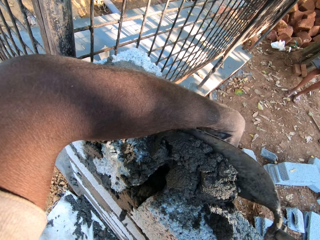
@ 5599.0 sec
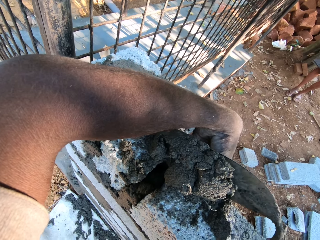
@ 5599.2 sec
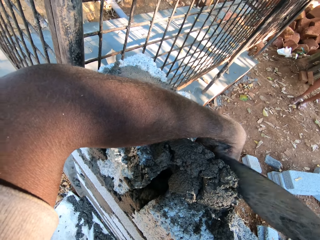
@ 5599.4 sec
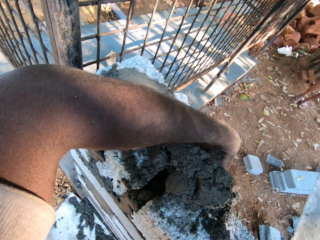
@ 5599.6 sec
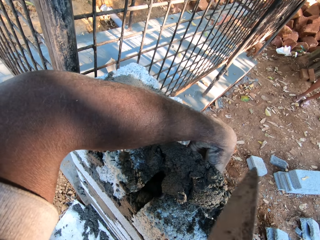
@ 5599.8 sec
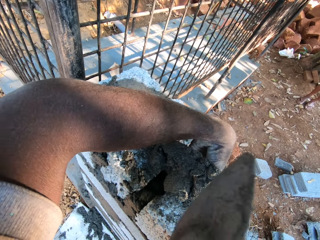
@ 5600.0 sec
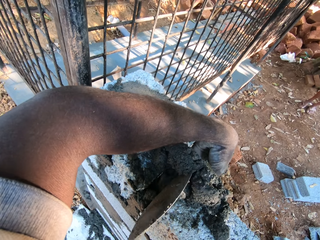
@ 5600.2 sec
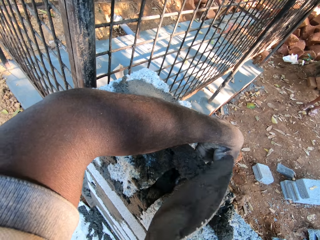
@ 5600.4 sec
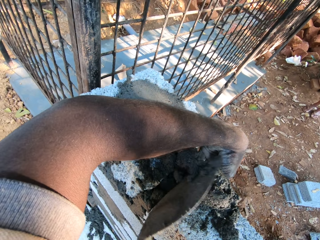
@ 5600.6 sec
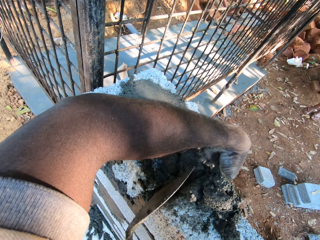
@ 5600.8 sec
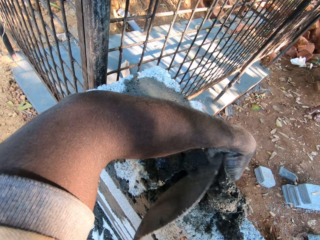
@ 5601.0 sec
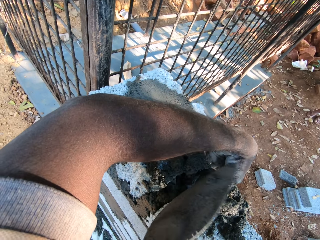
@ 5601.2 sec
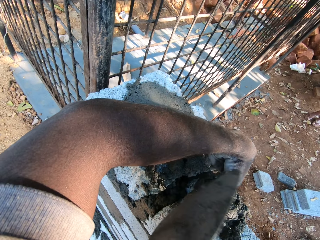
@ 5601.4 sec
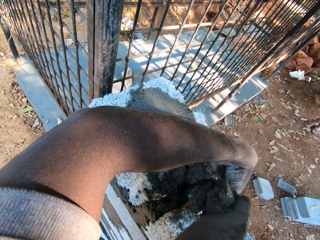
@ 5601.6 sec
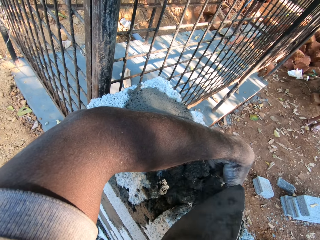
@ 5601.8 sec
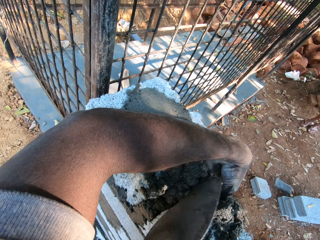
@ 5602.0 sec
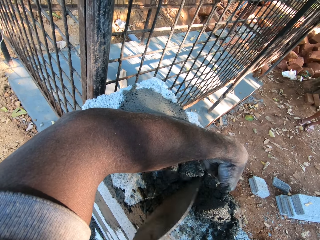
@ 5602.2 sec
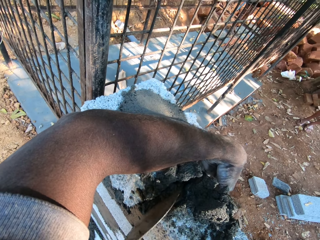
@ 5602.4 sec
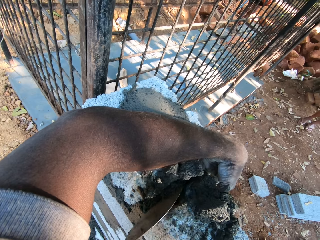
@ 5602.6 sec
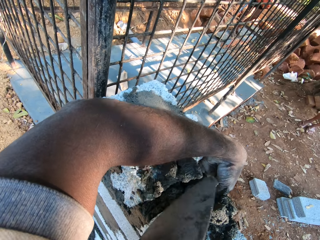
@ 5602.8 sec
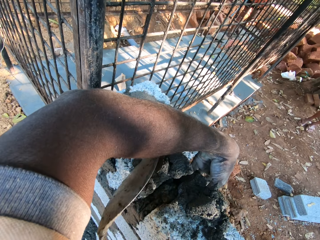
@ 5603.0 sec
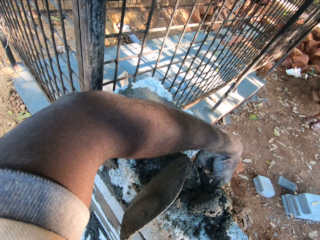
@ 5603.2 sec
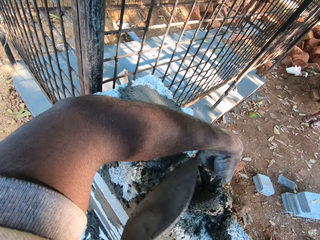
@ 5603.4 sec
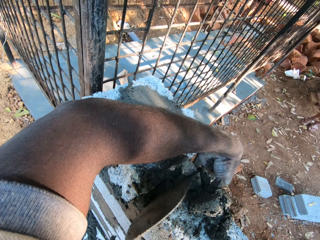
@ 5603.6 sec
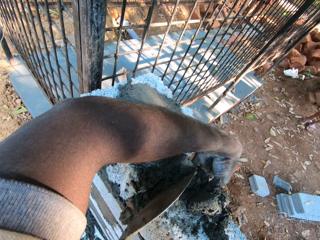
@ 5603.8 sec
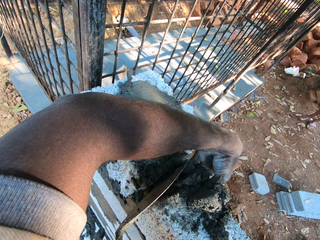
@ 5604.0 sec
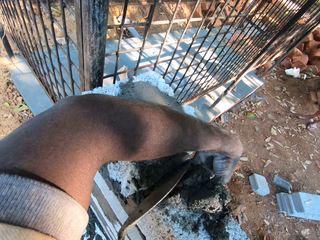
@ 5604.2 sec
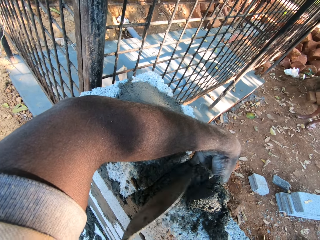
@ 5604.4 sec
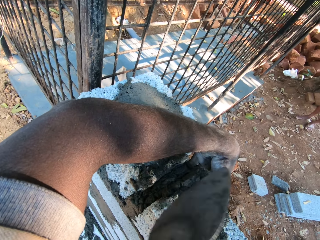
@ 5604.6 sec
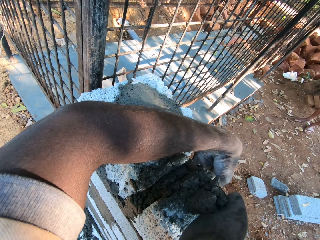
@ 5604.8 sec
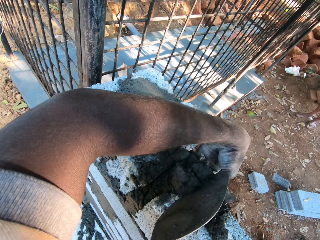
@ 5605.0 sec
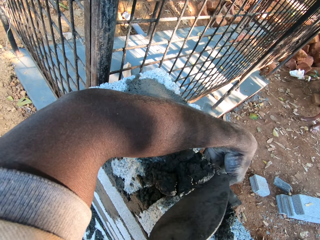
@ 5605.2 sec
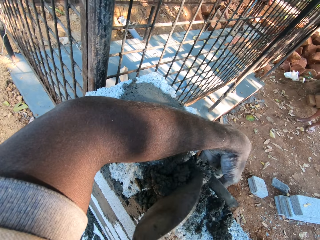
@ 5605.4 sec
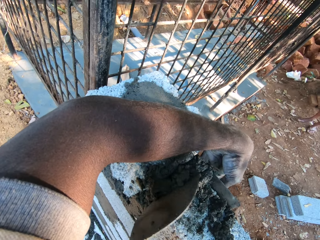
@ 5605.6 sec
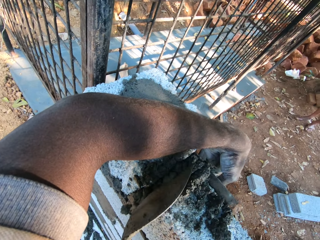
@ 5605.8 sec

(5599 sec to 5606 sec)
The camera wearer scoops the mortar in the brickwork with the brick trowel in his right hand. He puts concrete in the space between the bricks.
